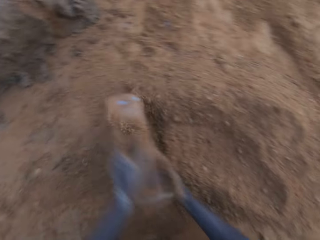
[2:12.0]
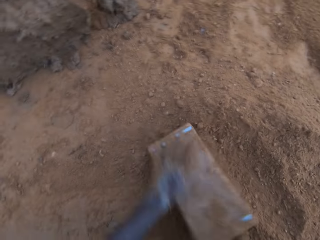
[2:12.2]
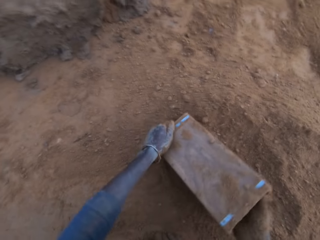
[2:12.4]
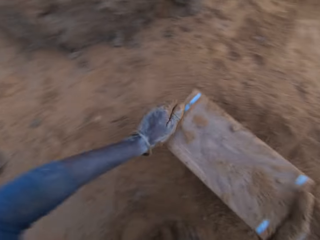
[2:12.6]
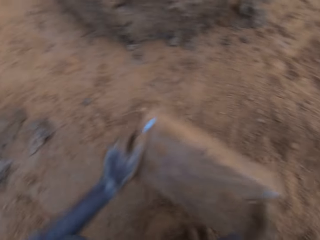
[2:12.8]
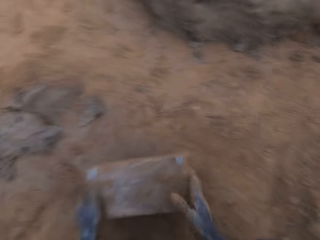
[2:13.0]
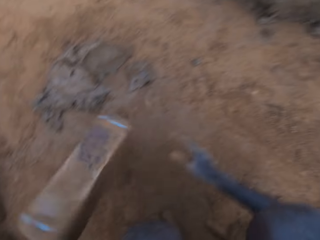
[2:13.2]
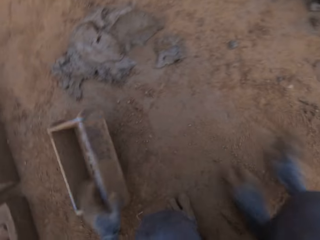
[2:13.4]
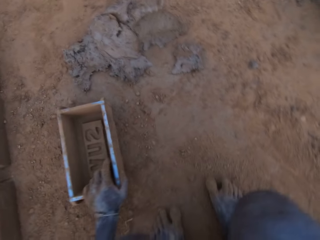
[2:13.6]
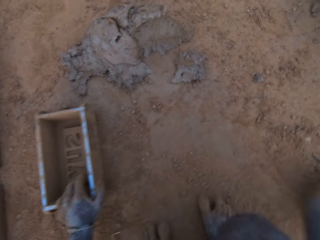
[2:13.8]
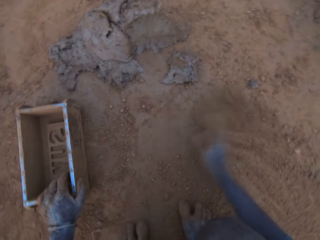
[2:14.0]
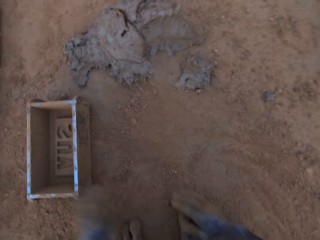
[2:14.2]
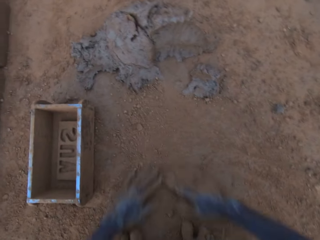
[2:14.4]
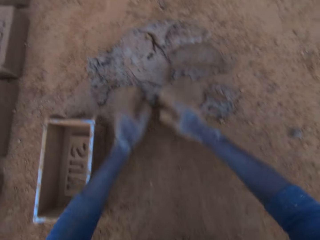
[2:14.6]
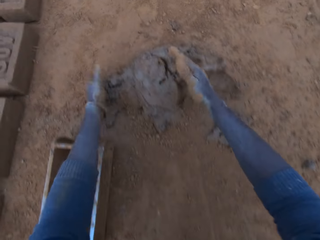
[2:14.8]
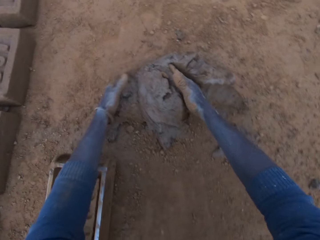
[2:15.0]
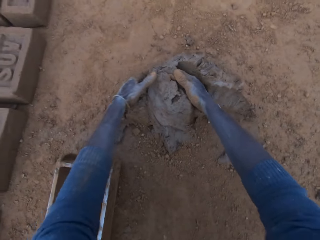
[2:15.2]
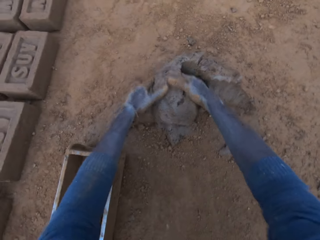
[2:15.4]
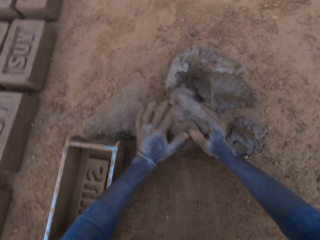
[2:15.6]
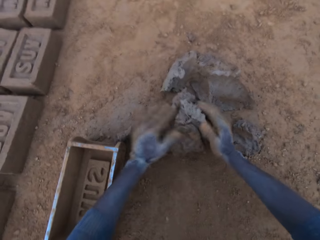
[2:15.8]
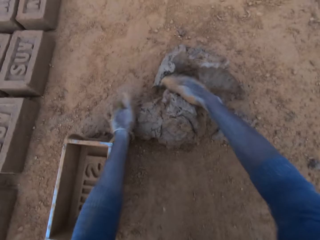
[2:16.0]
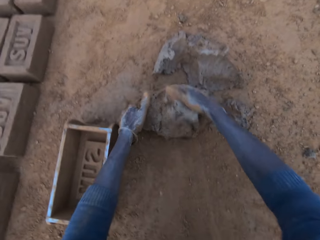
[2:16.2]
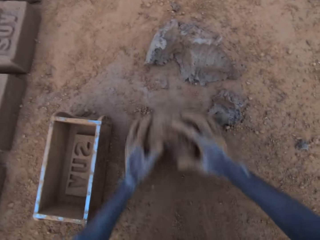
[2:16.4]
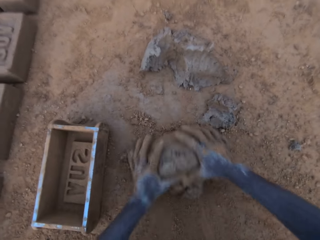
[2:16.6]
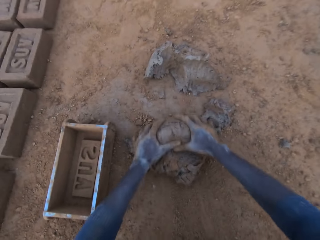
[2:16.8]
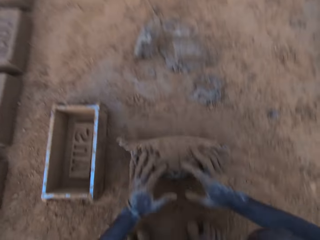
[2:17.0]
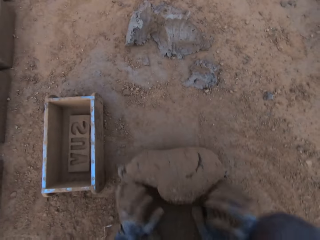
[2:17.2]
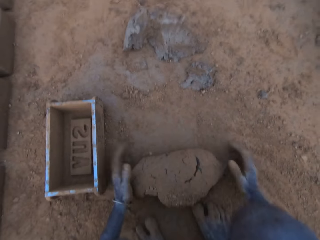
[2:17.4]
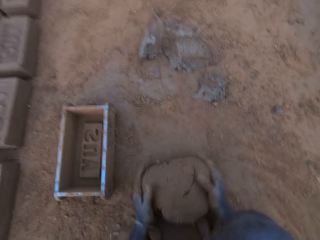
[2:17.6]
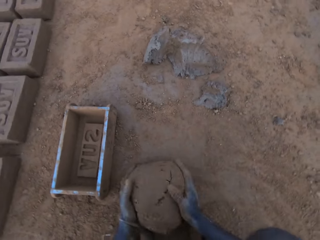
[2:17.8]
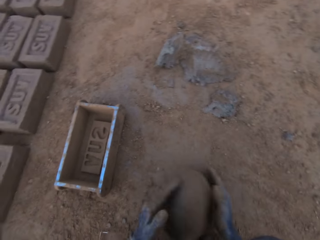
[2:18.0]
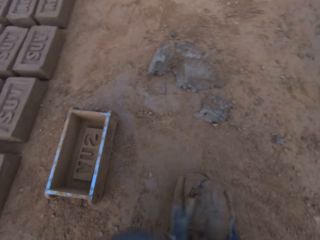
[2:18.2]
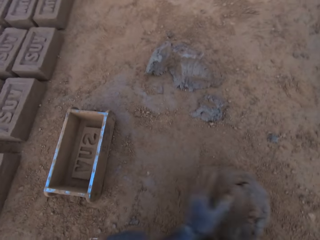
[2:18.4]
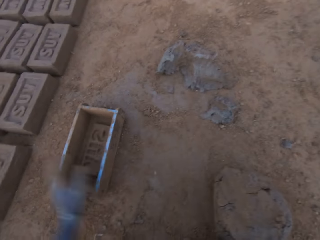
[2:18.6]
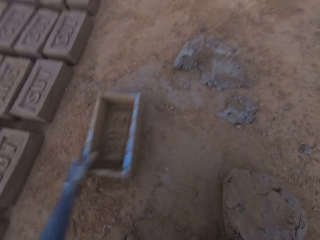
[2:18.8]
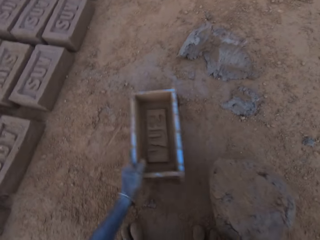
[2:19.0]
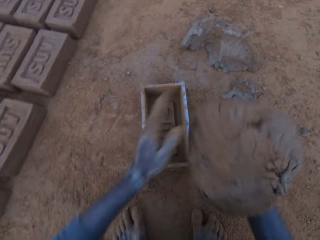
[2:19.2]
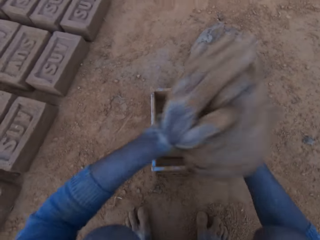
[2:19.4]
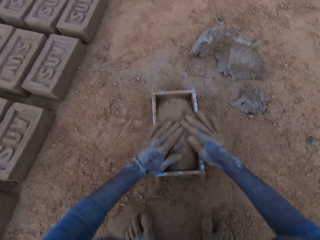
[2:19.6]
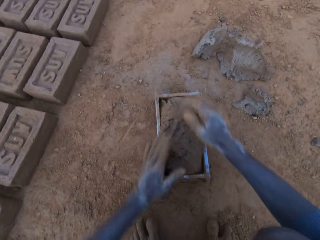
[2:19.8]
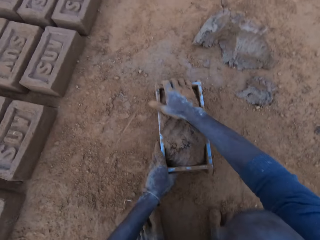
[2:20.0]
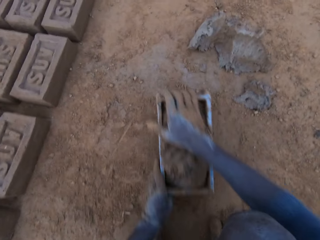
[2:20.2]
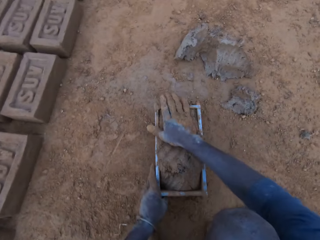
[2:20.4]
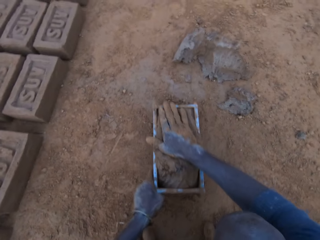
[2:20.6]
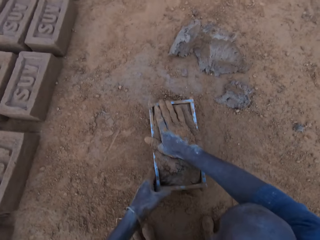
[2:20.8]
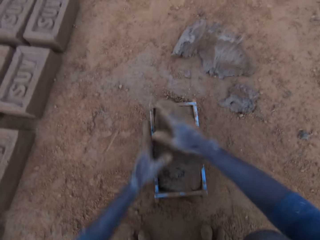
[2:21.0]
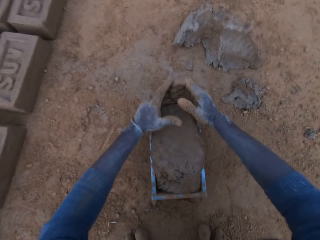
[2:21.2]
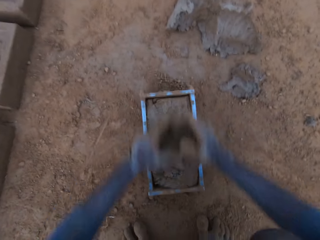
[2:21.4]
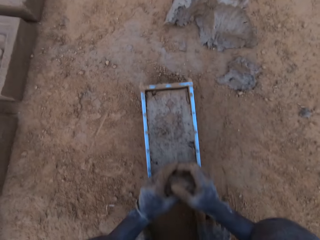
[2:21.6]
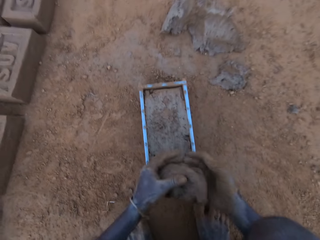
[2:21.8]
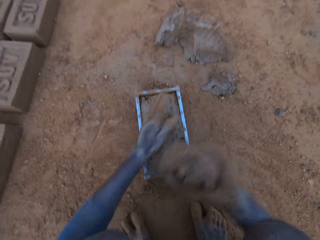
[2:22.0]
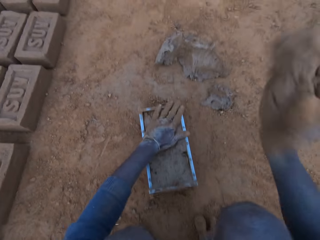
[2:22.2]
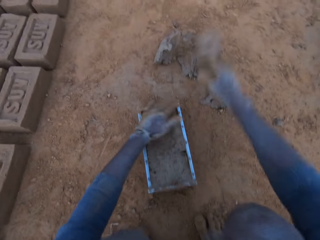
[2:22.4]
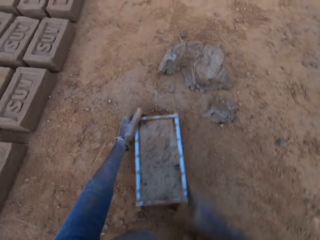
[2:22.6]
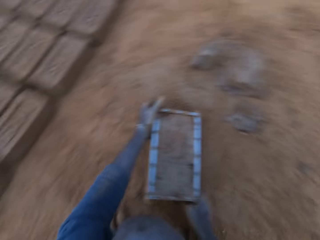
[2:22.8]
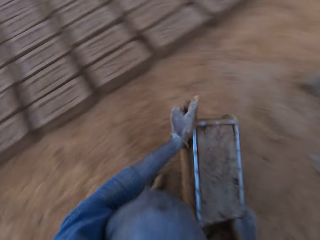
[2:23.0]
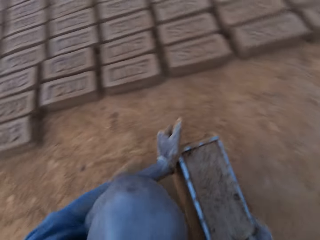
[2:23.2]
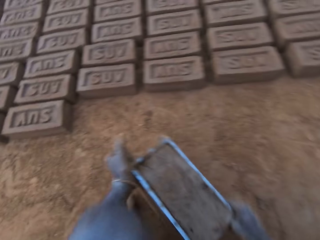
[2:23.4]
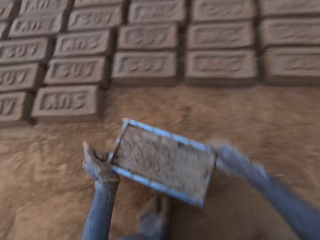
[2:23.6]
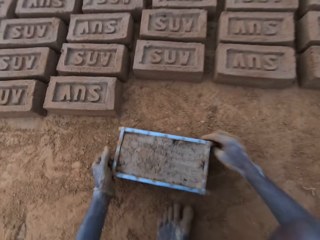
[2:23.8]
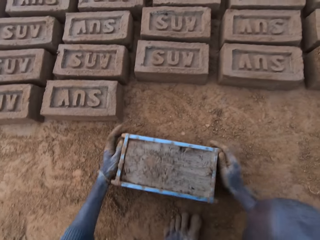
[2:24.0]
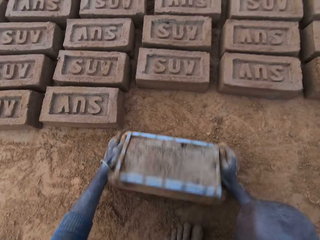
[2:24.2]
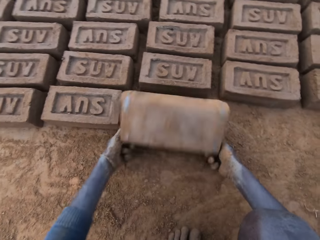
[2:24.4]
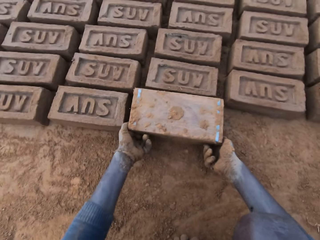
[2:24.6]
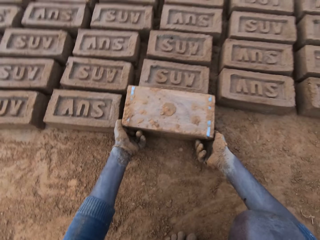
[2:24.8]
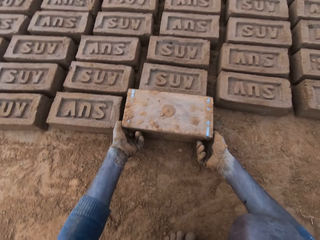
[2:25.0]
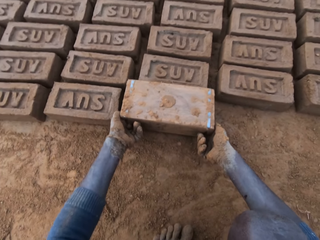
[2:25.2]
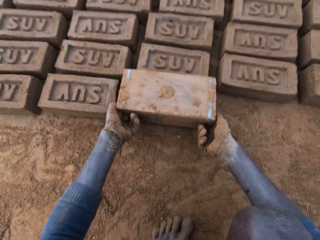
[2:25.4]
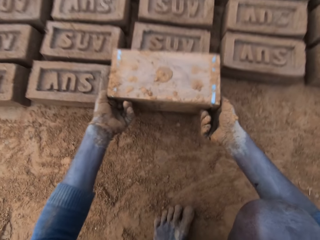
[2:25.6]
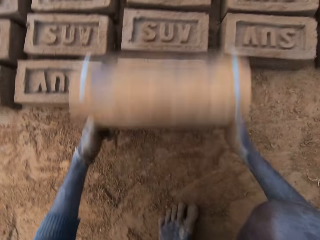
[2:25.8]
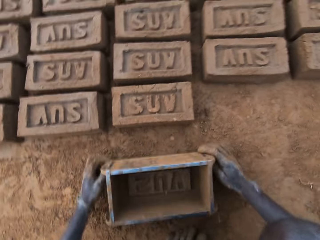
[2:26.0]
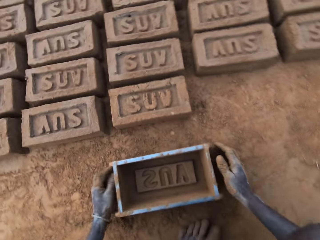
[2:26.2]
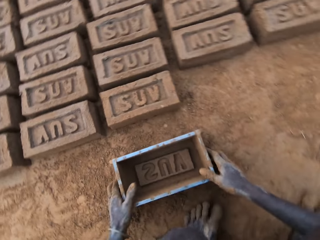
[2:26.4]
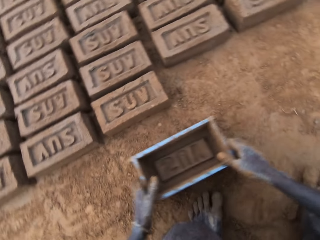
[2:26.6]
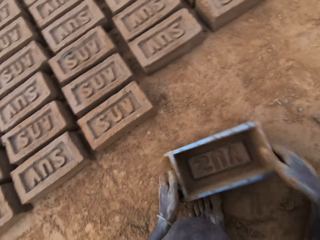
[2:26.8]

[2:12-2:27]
The camera wearer pours sand into the brick mold. He pours the sand in the brick mold on the ground. He hits the brick mold on the ground. He puts the brick mold aside on the ground. He rubs his hands on the ground. He gathers soil with his hand. He cuts wet clay from the heap of wet clay with his hand. He rolls the wet clay on the ground. He mixes the mud with the soil. He picks up the wet clay on the ground. He moves the brick mold closer. He puts the wet clay in the brick mold. He removes the excess wet clay in the brick mold. He throws the excess wet clay on the heap of wet clay. He moves the brick mold. He picks up the brick mold. He turns over the wet clay in the brick mold on the ground. He removes the brick mold.

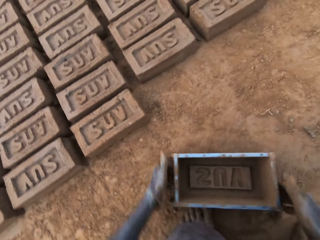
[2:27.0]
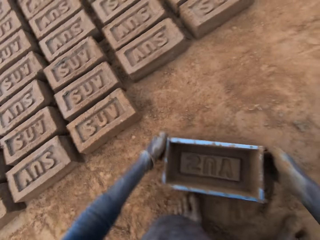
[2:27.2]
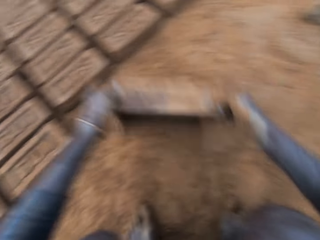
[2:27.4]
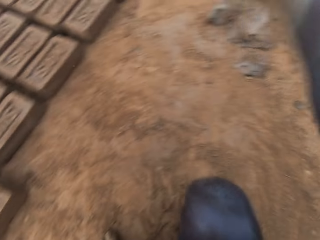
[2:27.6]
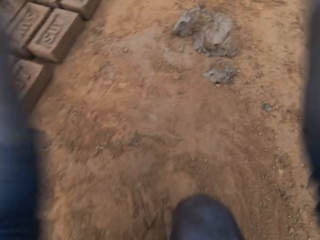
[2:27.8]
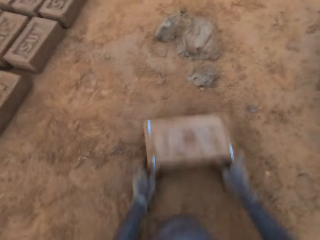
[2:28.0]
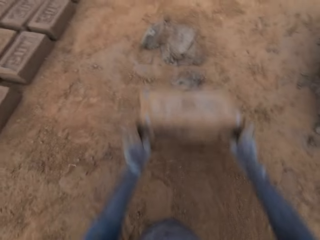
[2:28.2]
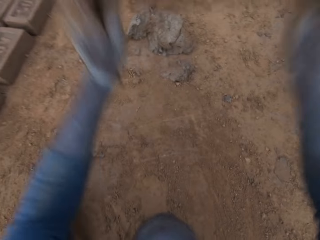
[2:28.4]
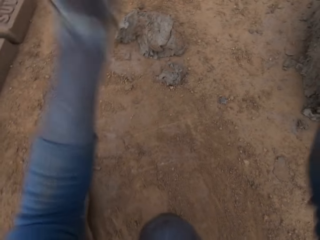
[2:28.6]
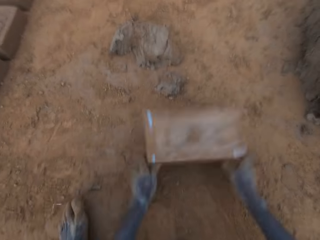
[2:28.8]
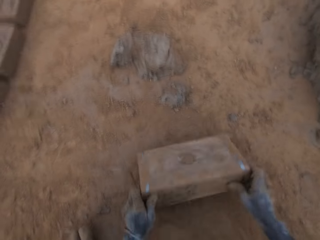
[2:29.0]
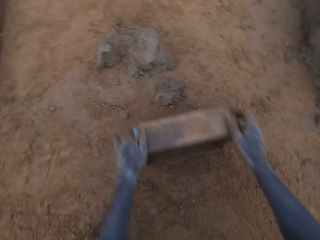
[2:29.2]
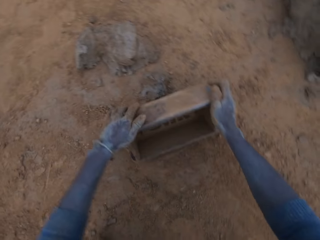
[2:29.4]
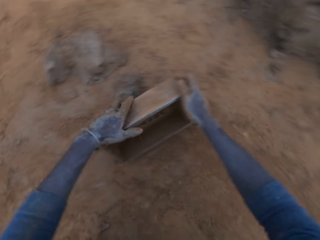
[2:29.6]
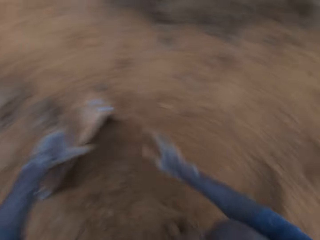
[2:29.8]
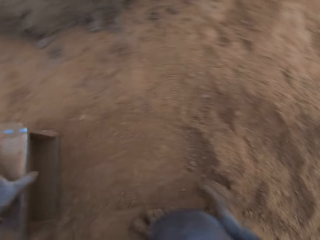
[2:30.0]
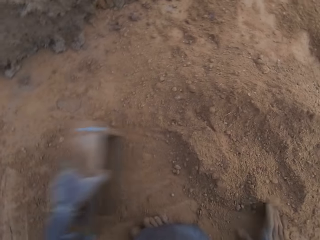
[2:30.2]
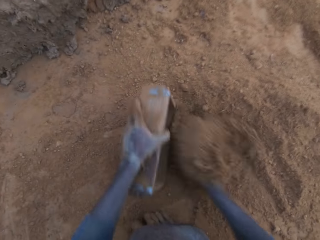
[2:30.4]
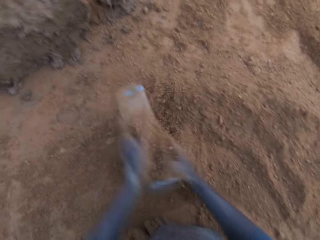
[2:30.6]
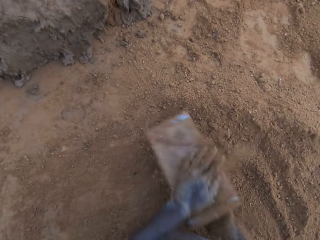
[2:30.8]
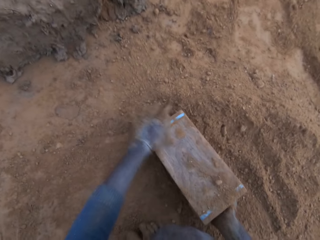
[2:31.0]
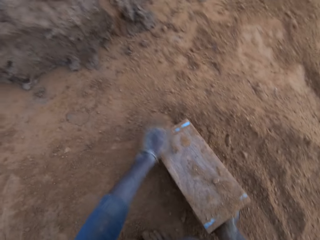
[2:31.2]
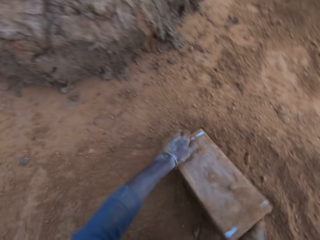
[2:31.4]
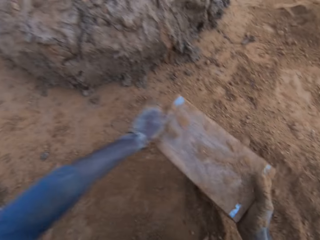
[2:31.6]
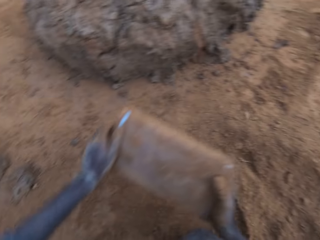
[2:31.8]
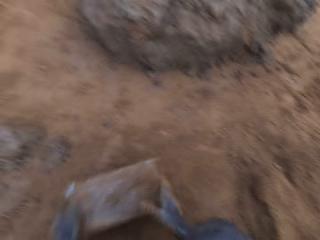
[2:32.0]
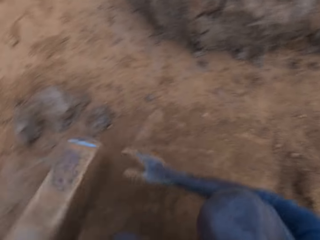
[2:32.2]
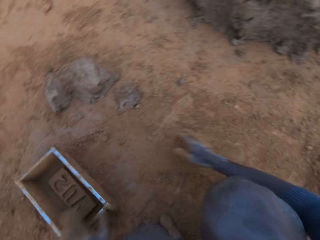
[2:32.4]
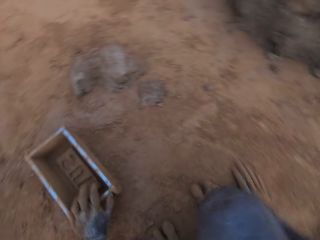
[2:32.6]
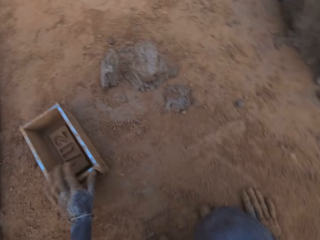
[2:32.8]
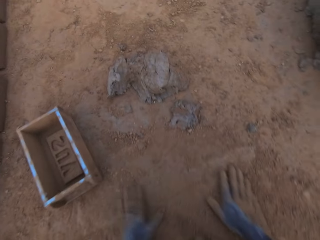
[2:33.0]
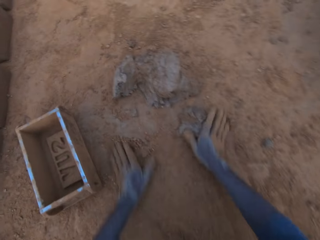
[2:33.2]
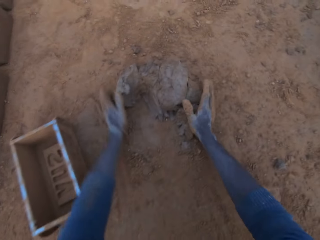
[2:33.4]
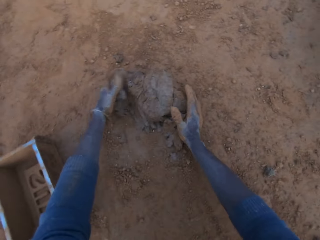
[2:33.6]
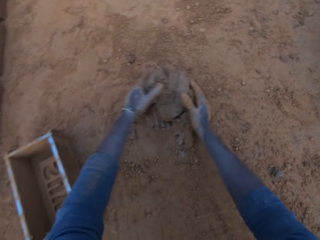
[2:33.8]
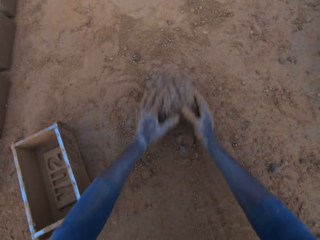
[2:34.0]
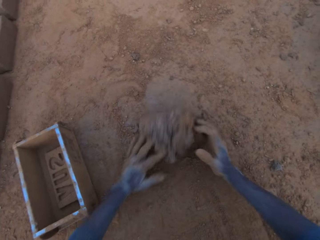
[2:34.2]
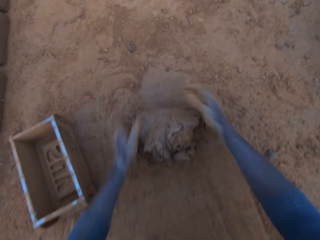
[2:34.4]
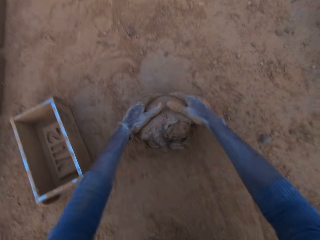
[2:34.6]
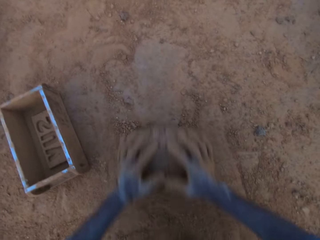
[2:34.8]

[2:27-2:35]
The camera wearer hits the brick mold on the ground. He walks around. He lifts up the brick mold. He pours sand into the brick mold. He pours the sand in the brick mold on the ground. He hits the brick mold on the ground. He puts the brick mold aside on the ground. He rubs his hands on the ground. He rolls the wet clay on the ground.
